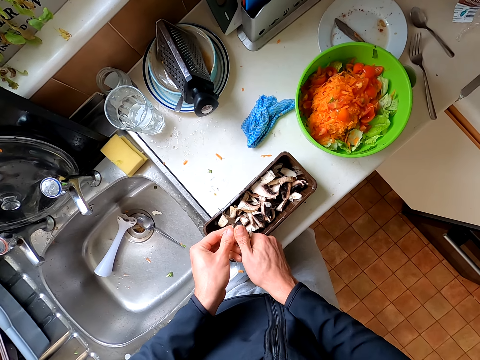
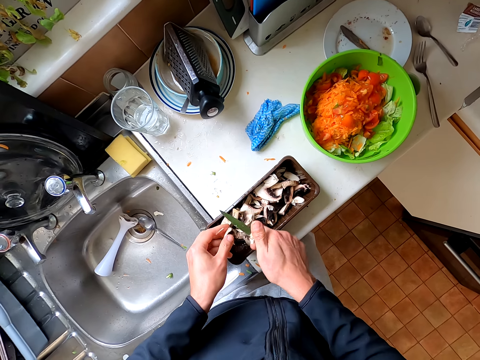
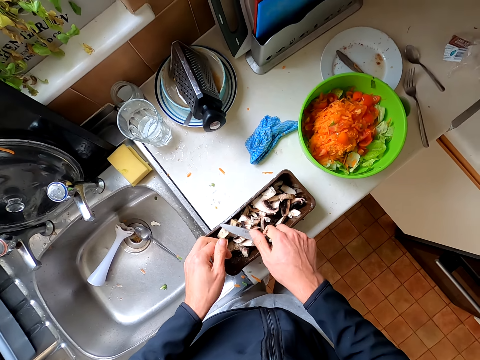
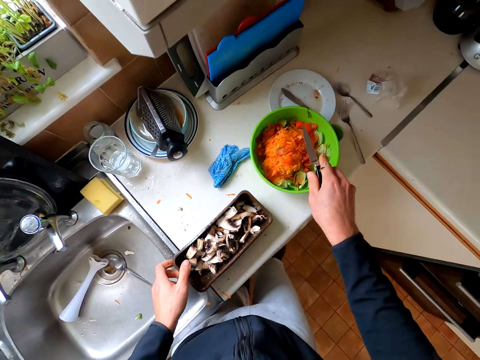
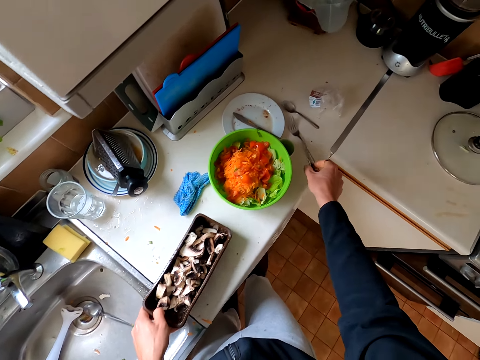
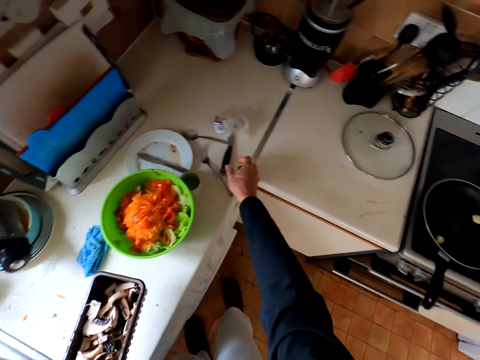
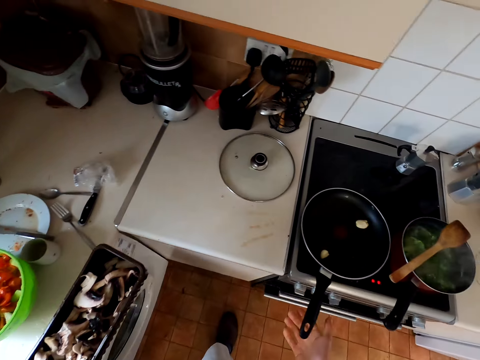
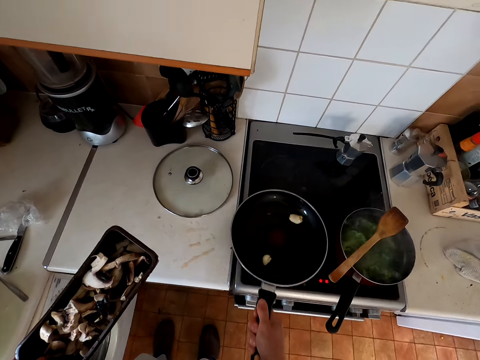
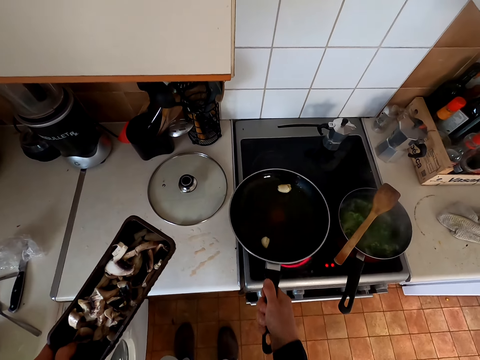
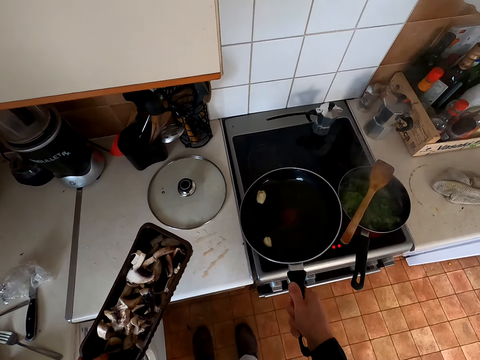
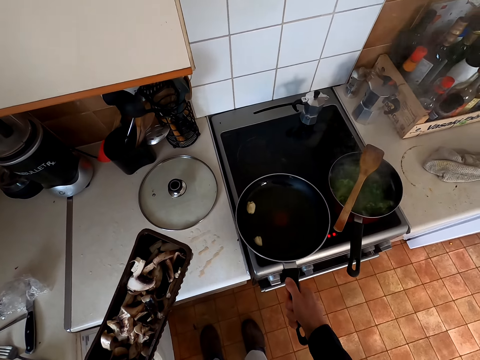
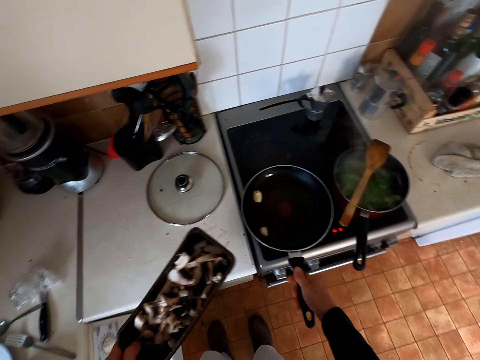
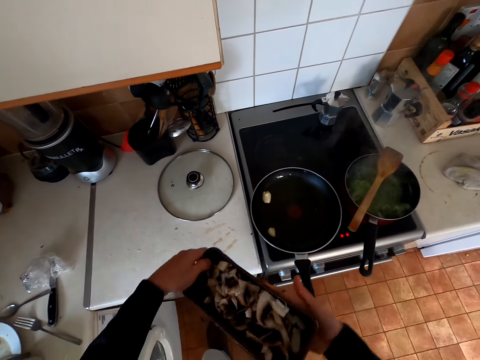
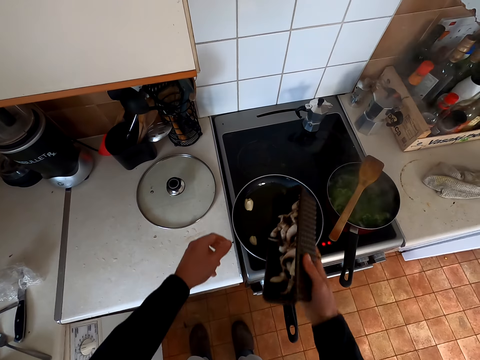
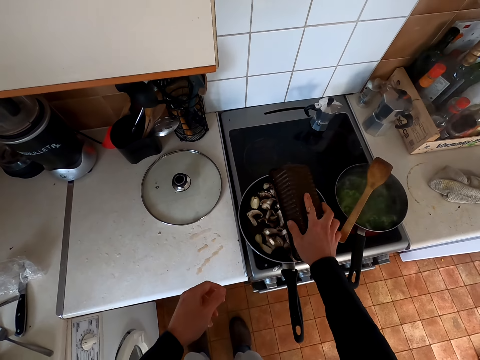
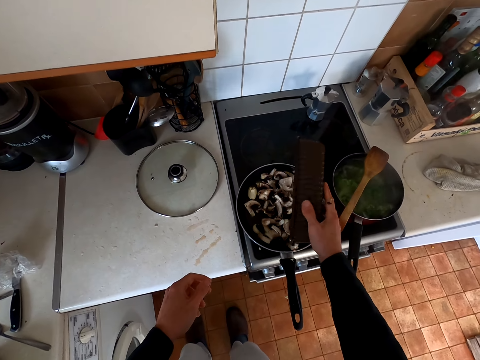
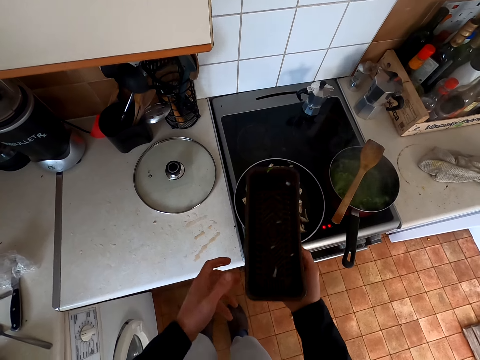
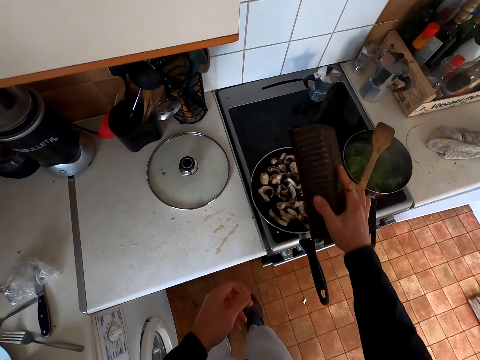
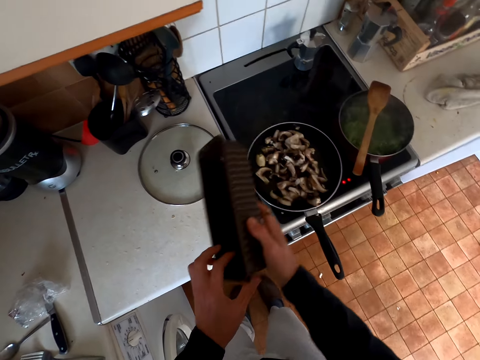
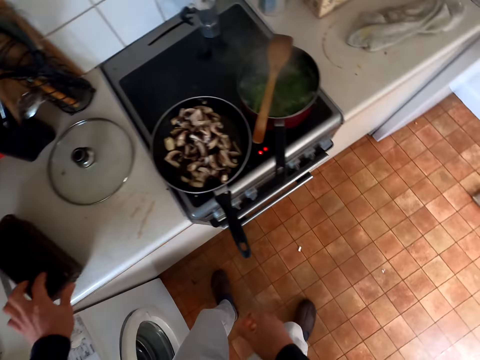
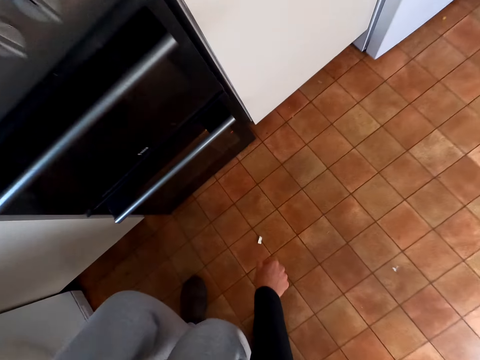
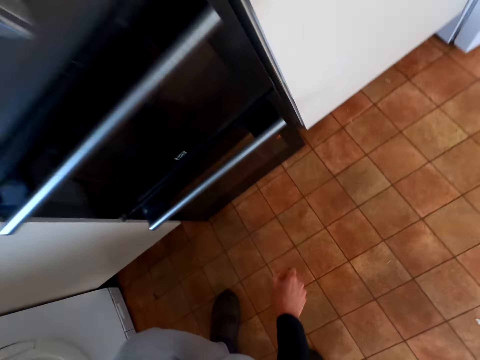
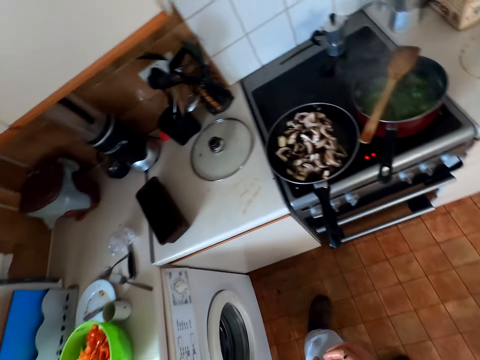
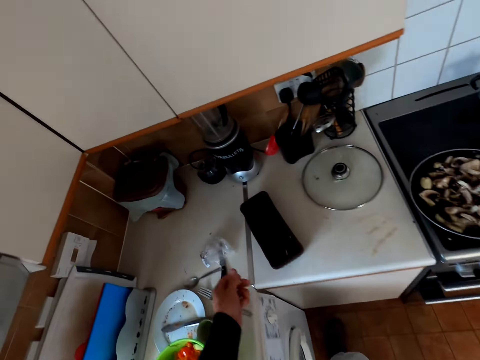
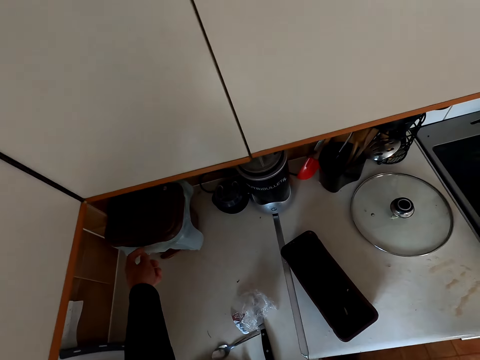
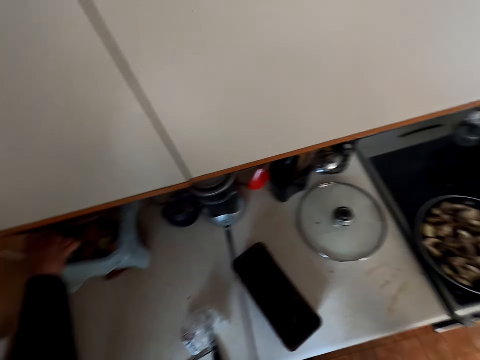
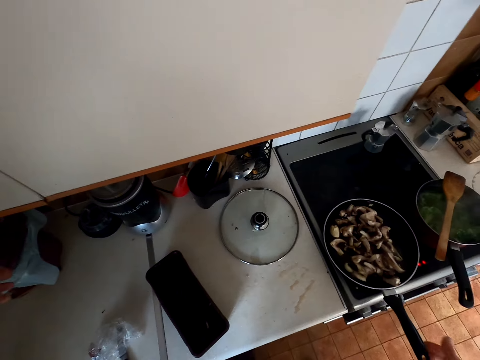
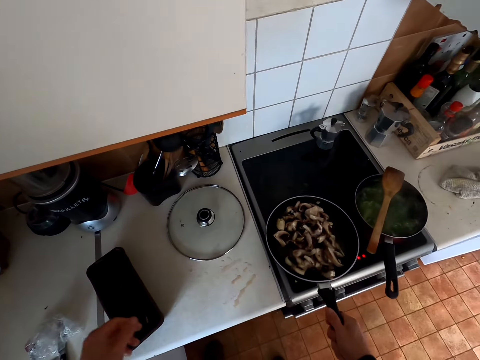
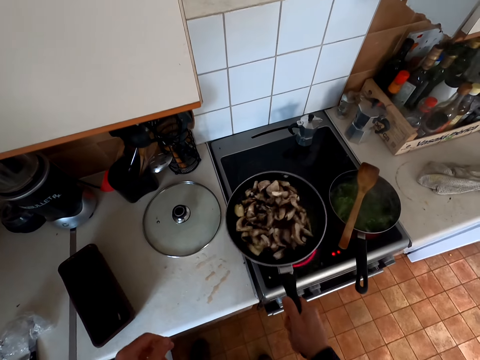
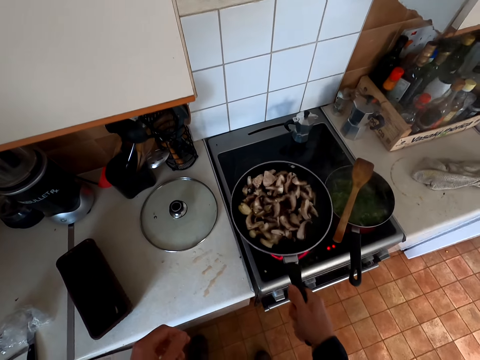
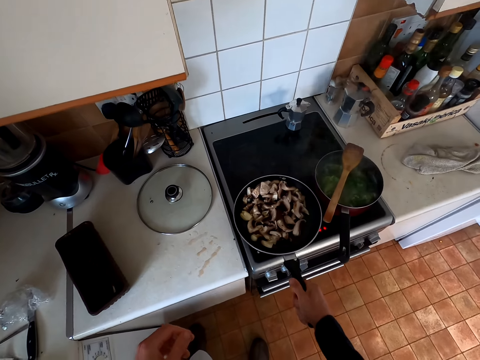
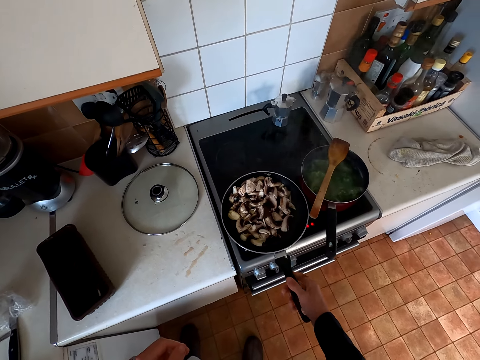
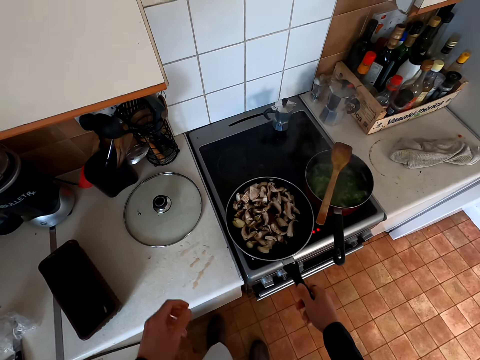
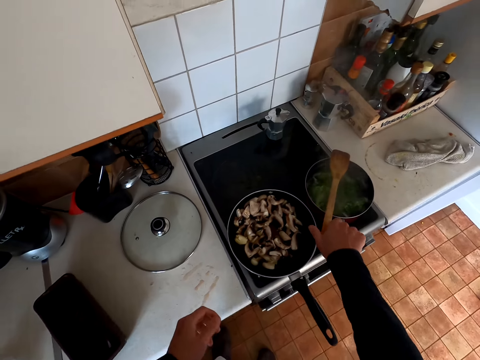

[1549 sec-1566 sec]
The camera wearer puts the knife down. They take up the container. They hold the small tray. They lift up the pan. They shake the pan. They put the pan on the cooker. They pour the mushrooms in the pan. They hold the small tray. They put the container down on the table. They pick up the piece of mushroom. They put the piece of mushroom in the bin. They lift up the pan. They shake the pan. They put the pan on the cooker.

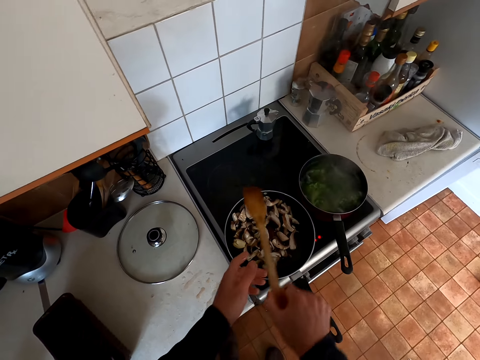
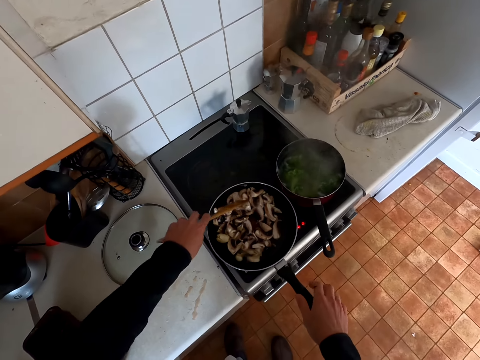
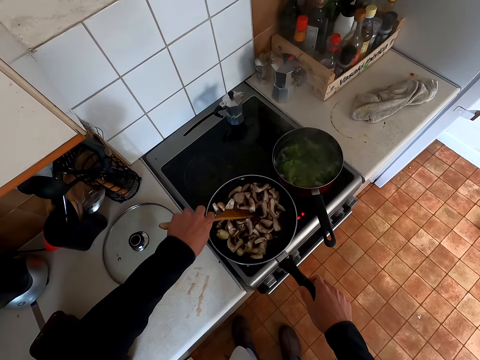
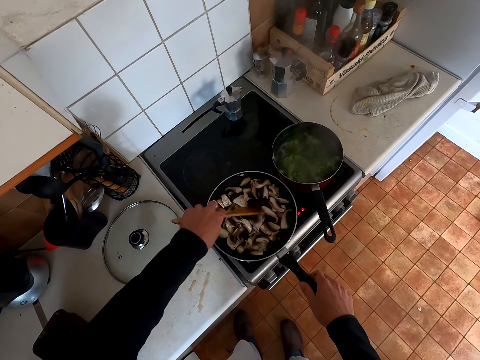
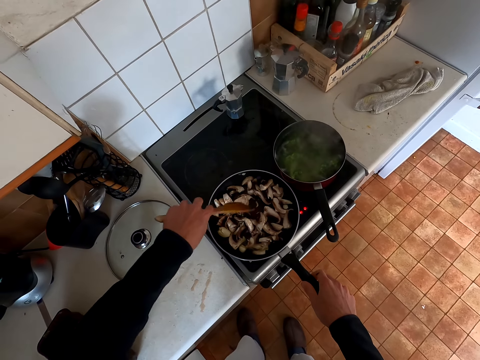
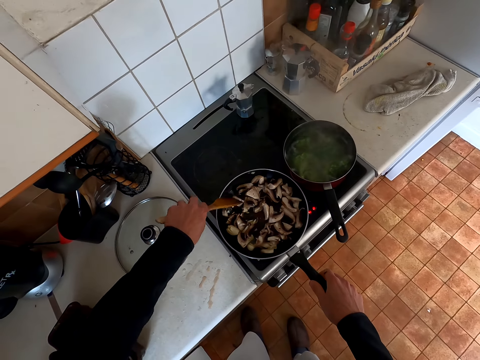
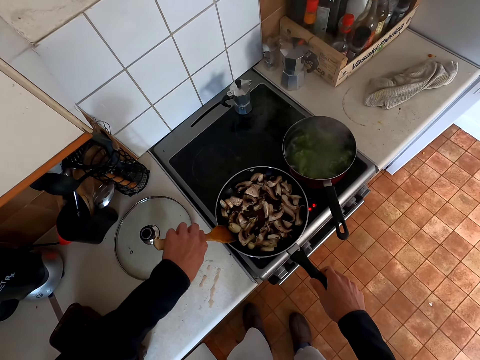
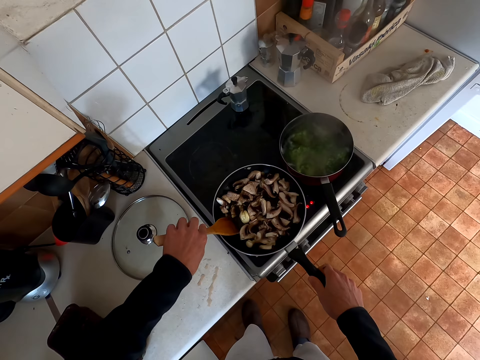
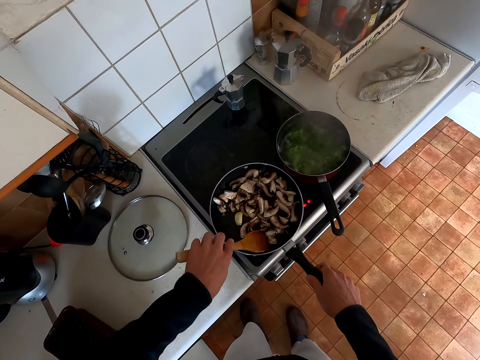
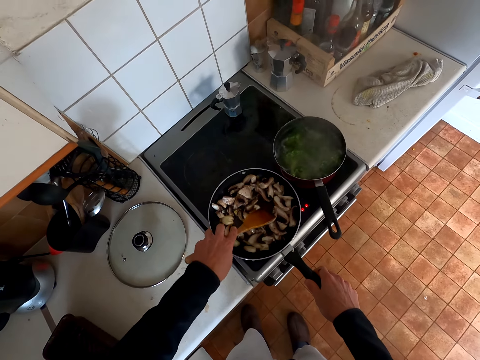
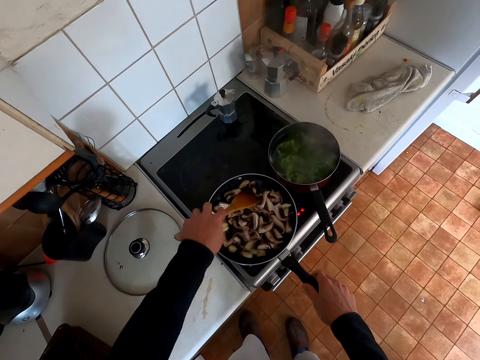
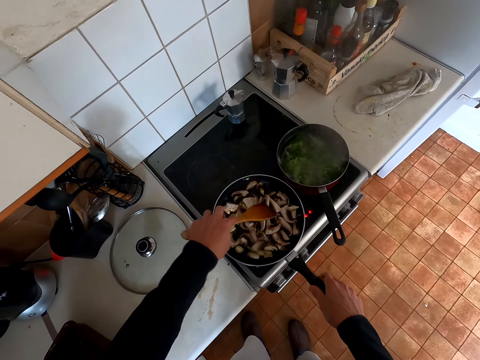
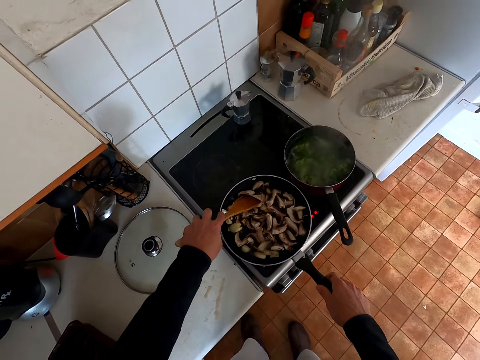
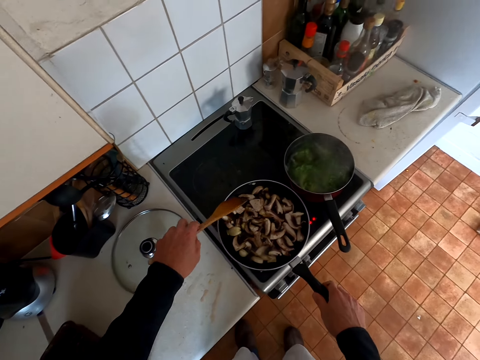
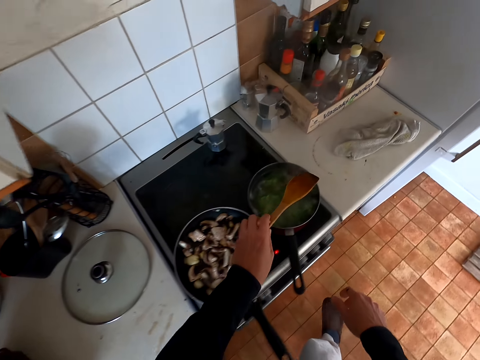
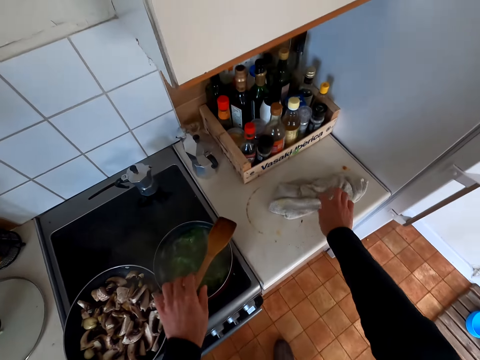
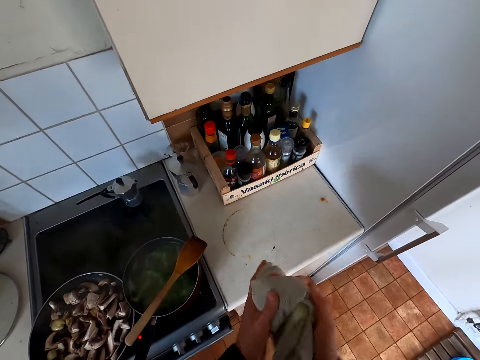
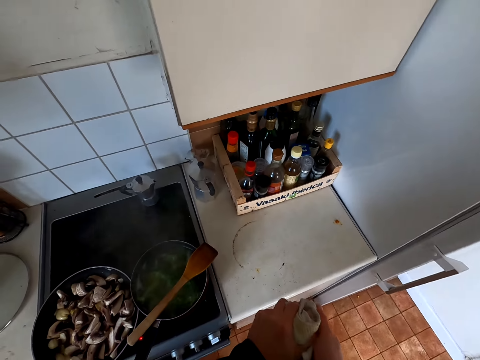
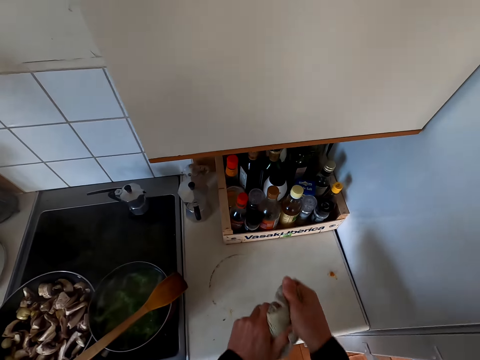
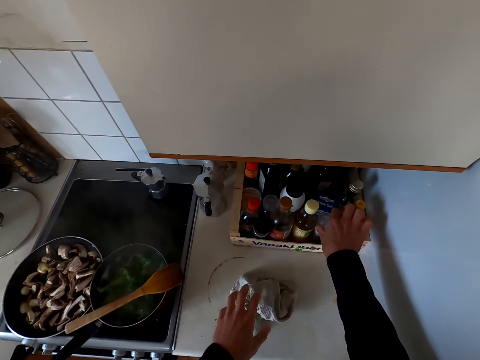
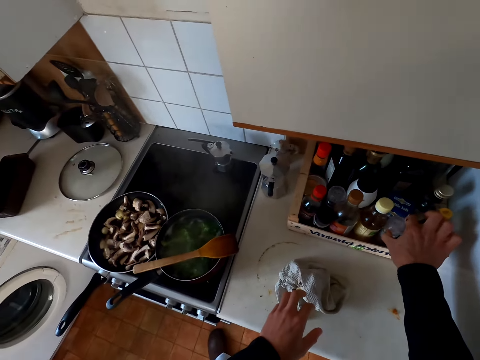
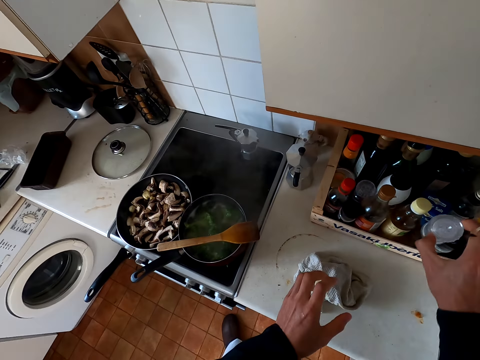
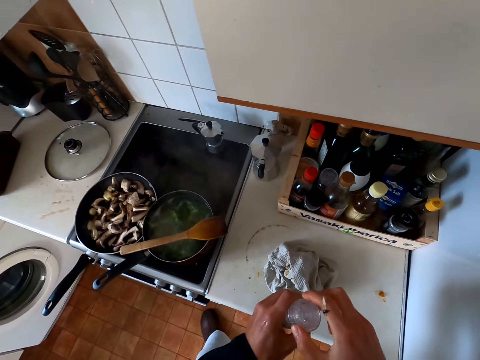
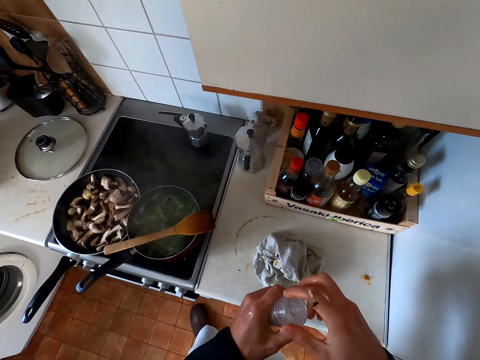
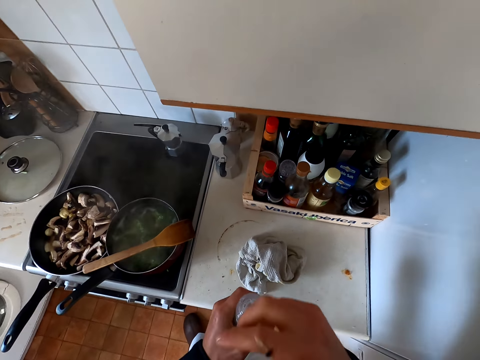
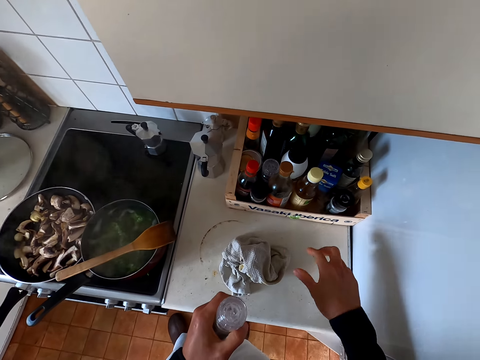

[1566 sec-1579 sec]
The camera wearer picks up the cooking spoon. They stir the mushrooms. They put the spoon on the pot. They pick up a kitchen cloth or hand towel. They wipe the hands. They put the hand towel down. They pick the bottle of salt from the kitchen. They hold the bottle.
